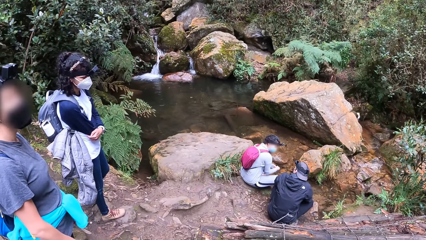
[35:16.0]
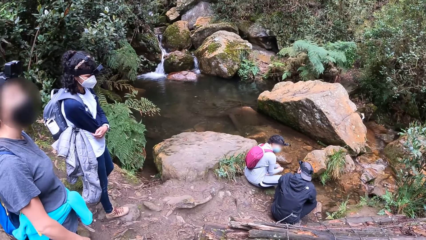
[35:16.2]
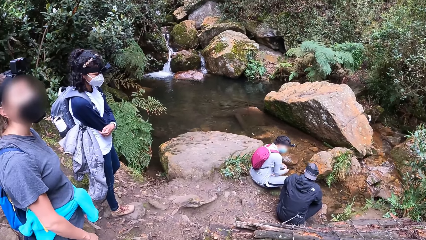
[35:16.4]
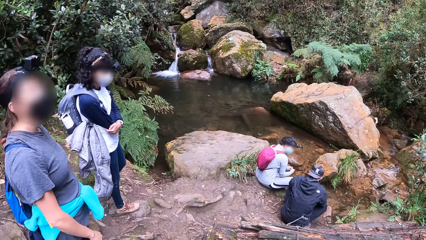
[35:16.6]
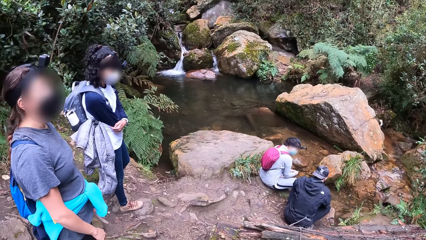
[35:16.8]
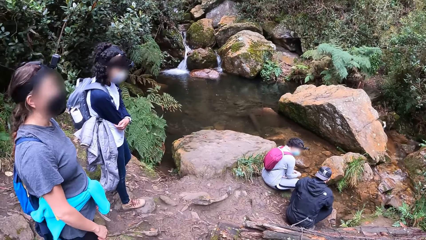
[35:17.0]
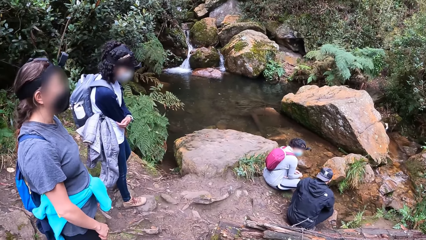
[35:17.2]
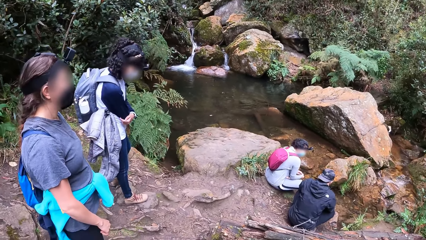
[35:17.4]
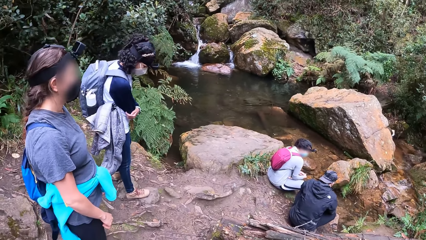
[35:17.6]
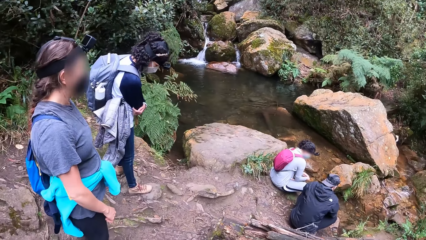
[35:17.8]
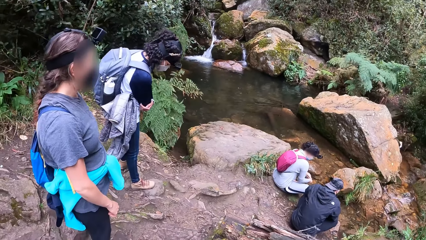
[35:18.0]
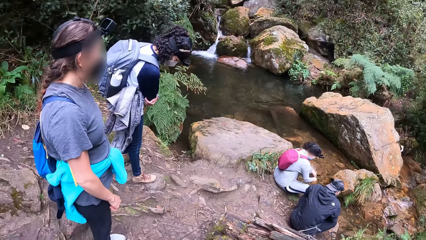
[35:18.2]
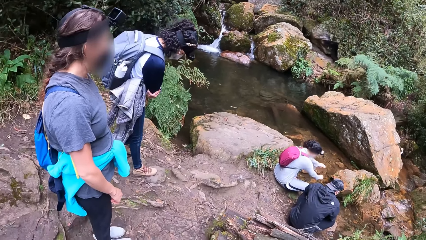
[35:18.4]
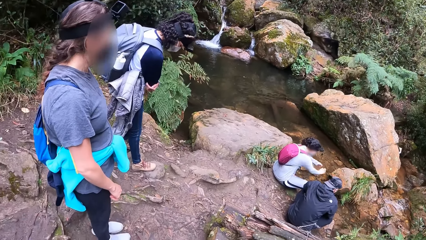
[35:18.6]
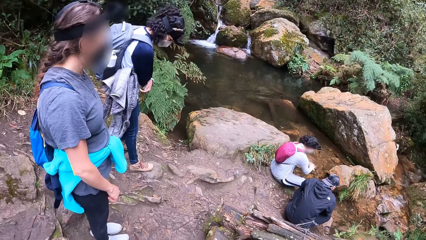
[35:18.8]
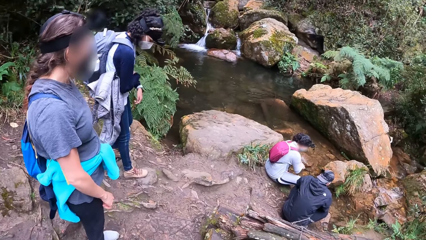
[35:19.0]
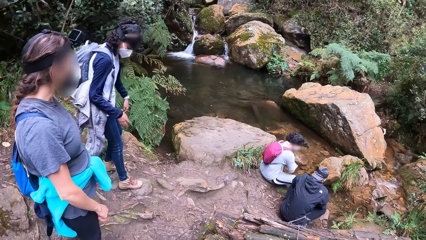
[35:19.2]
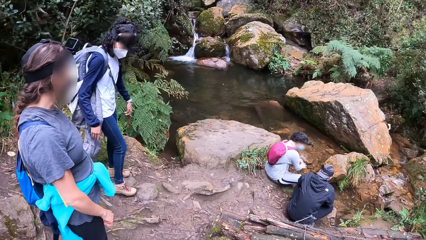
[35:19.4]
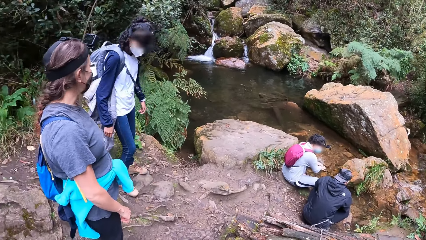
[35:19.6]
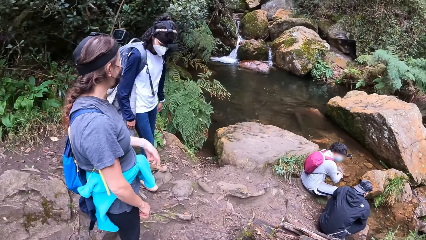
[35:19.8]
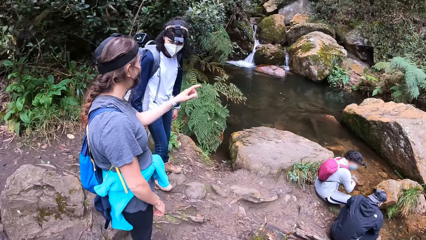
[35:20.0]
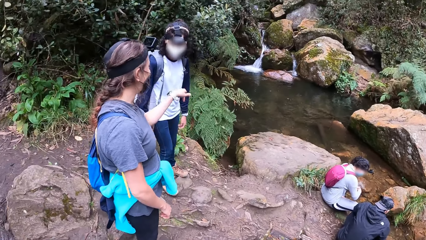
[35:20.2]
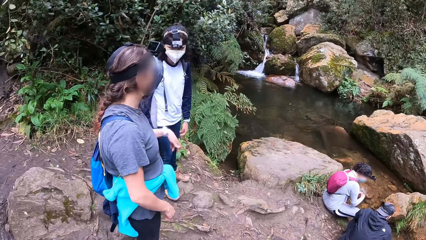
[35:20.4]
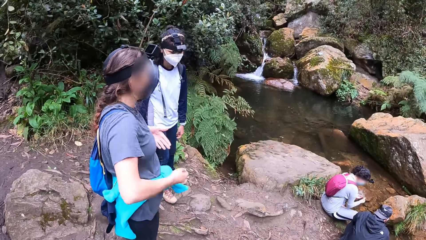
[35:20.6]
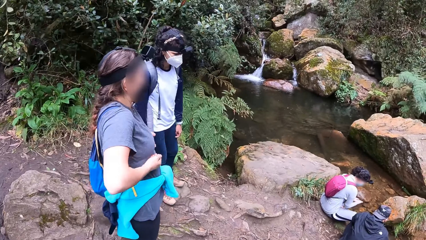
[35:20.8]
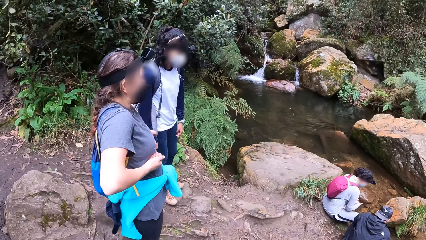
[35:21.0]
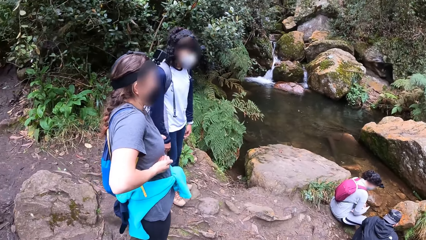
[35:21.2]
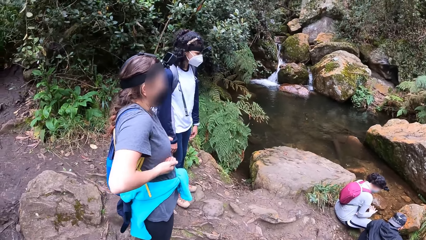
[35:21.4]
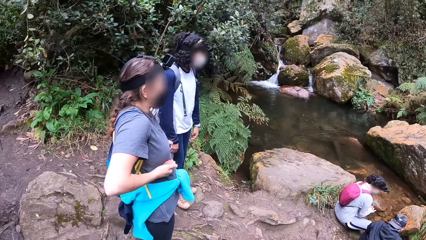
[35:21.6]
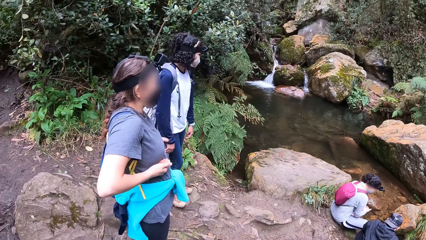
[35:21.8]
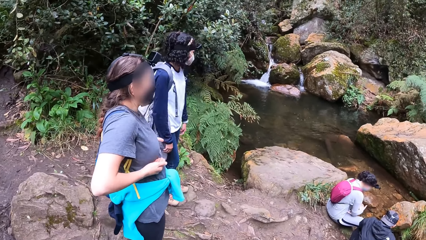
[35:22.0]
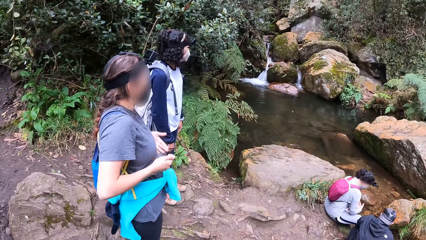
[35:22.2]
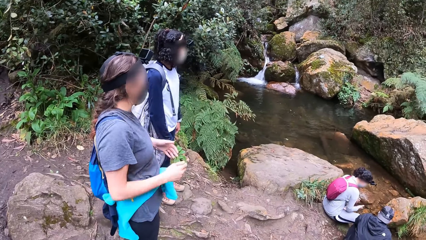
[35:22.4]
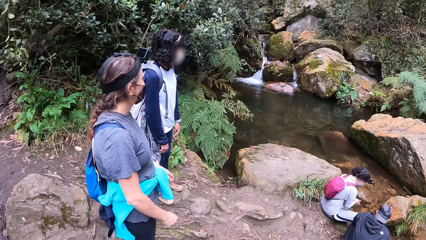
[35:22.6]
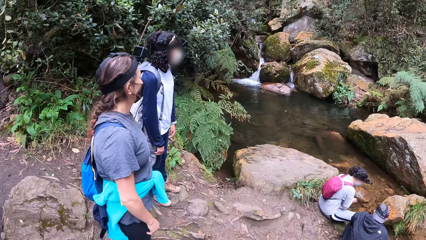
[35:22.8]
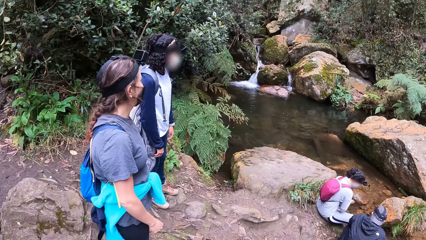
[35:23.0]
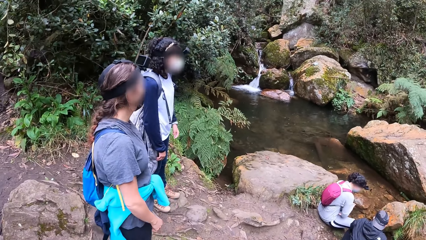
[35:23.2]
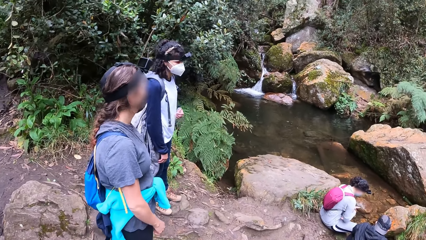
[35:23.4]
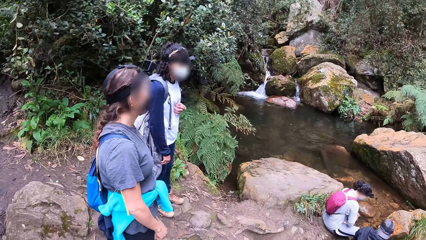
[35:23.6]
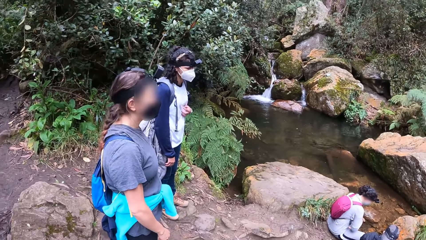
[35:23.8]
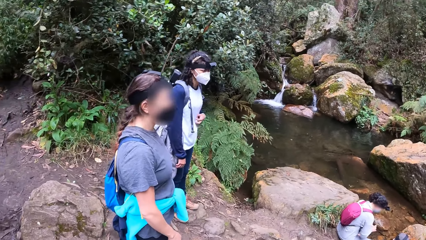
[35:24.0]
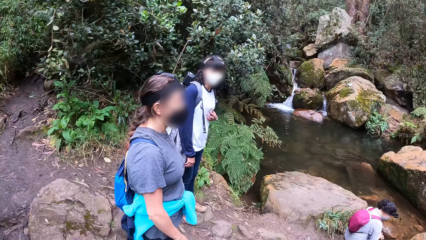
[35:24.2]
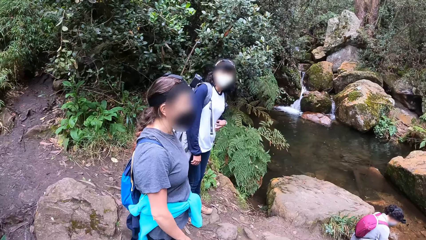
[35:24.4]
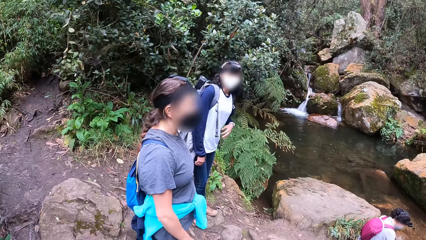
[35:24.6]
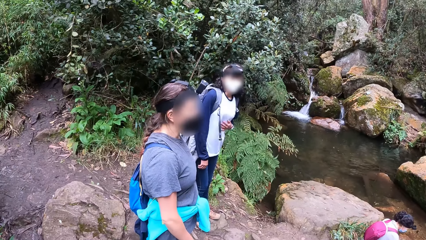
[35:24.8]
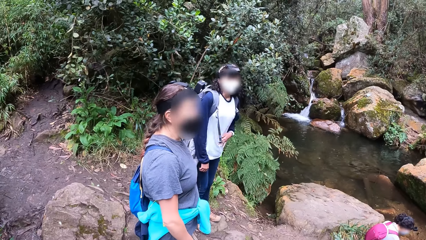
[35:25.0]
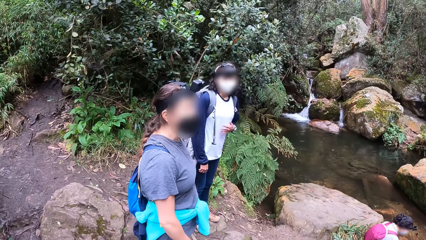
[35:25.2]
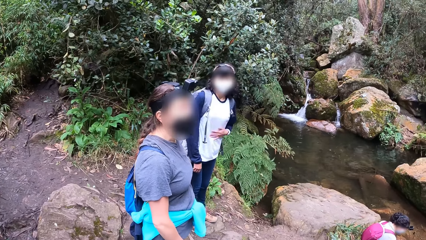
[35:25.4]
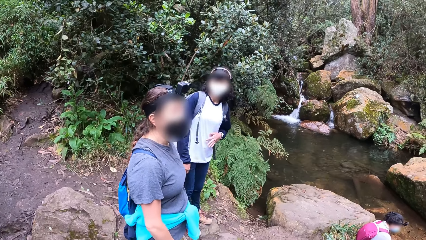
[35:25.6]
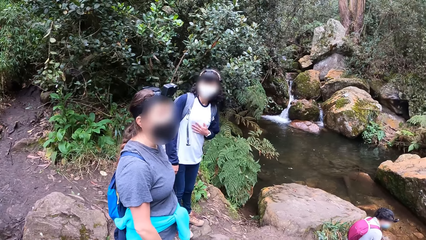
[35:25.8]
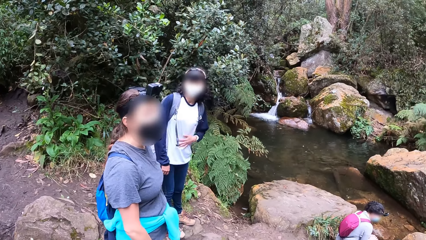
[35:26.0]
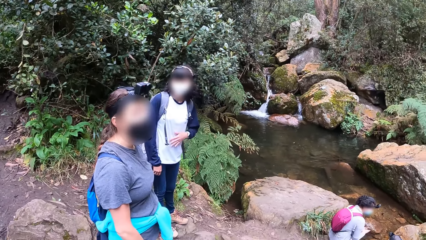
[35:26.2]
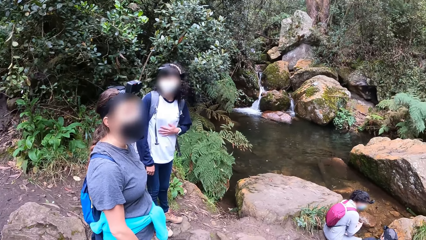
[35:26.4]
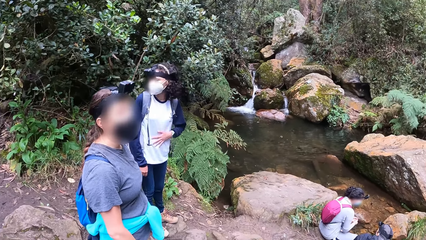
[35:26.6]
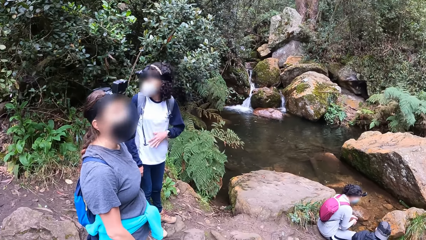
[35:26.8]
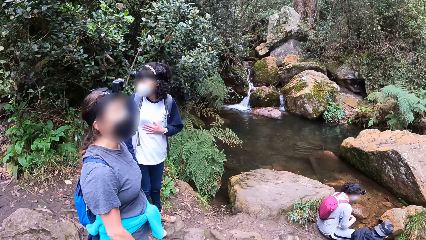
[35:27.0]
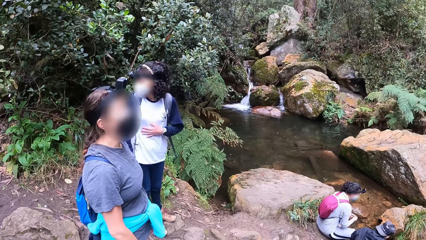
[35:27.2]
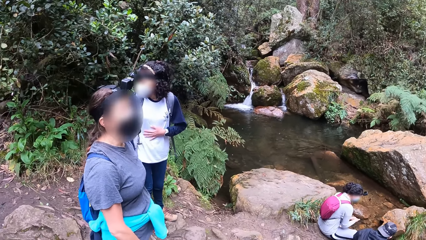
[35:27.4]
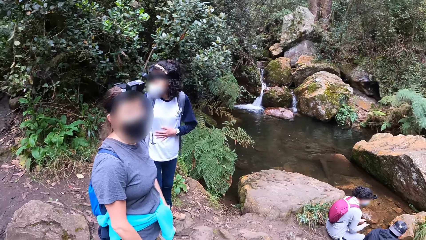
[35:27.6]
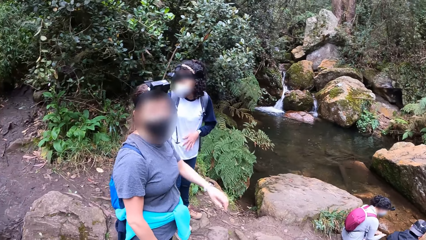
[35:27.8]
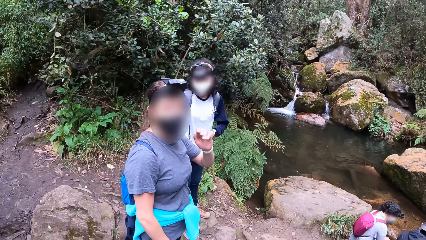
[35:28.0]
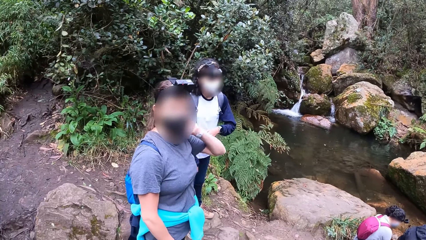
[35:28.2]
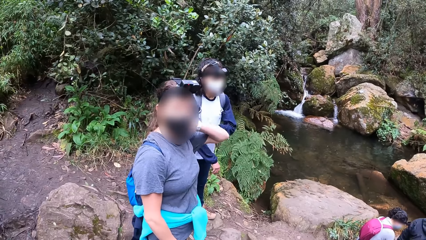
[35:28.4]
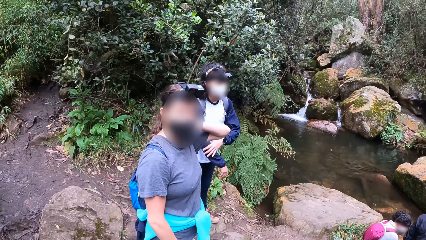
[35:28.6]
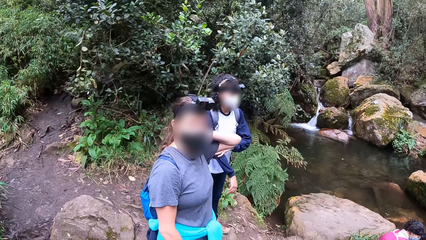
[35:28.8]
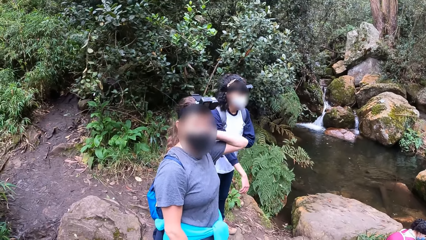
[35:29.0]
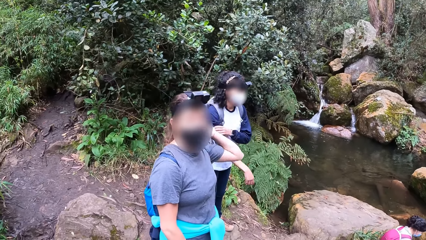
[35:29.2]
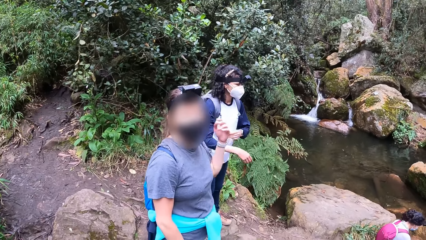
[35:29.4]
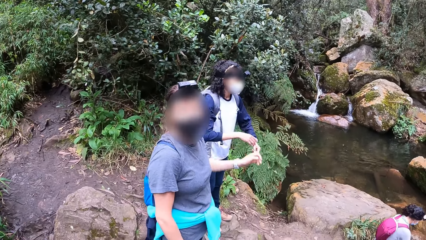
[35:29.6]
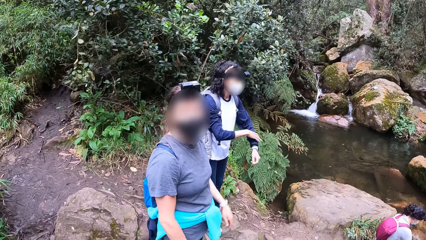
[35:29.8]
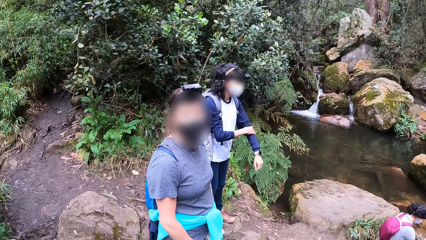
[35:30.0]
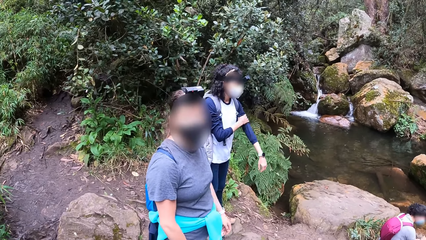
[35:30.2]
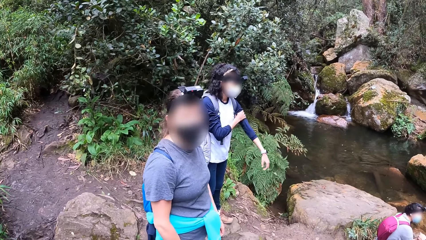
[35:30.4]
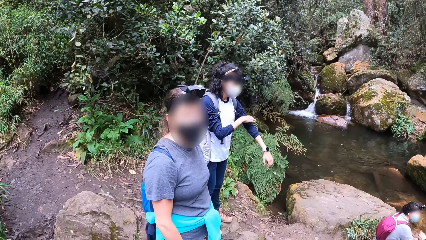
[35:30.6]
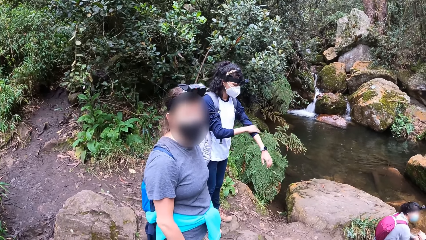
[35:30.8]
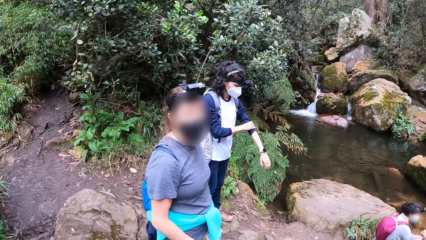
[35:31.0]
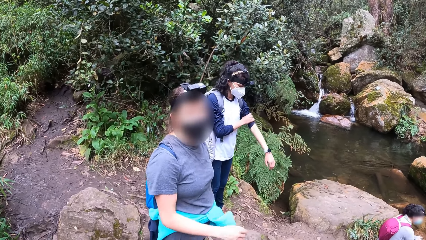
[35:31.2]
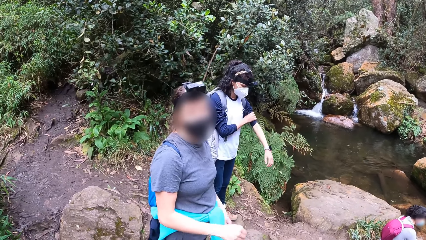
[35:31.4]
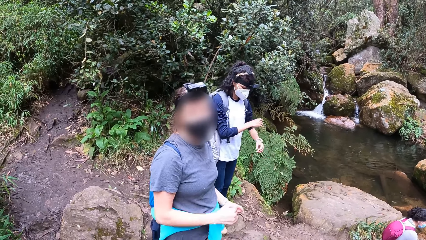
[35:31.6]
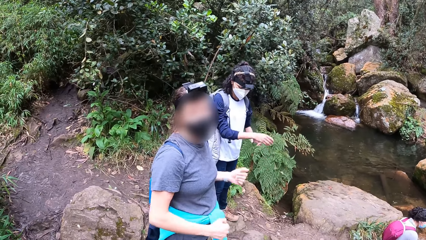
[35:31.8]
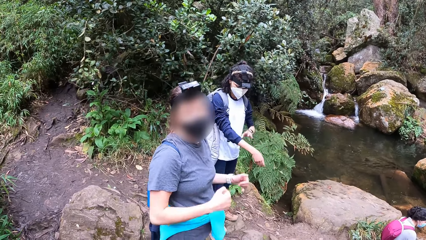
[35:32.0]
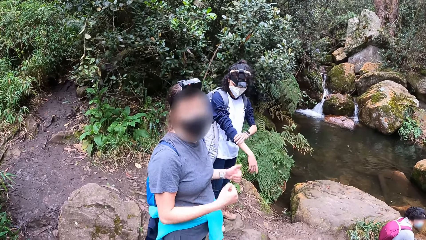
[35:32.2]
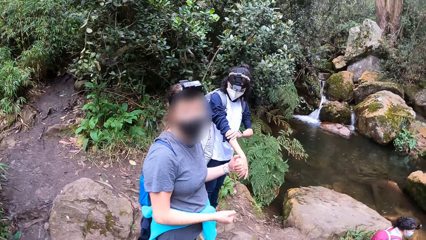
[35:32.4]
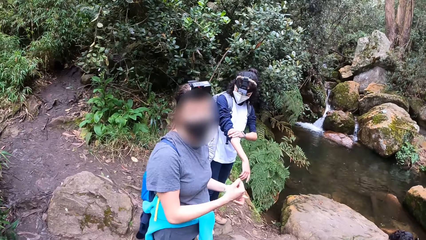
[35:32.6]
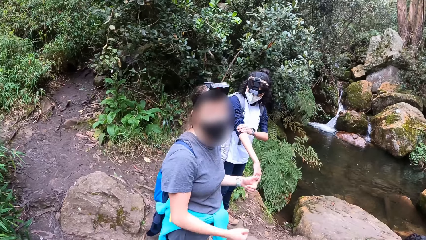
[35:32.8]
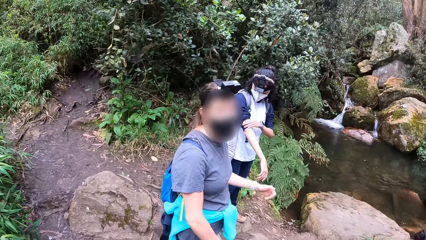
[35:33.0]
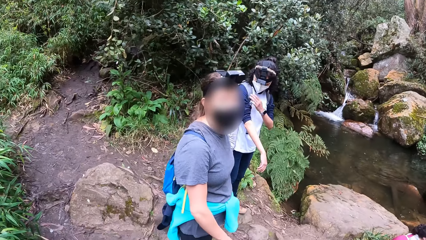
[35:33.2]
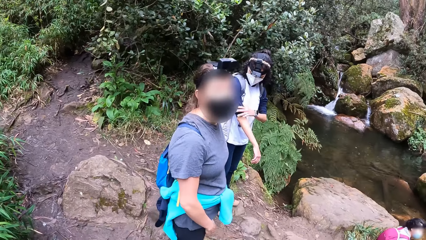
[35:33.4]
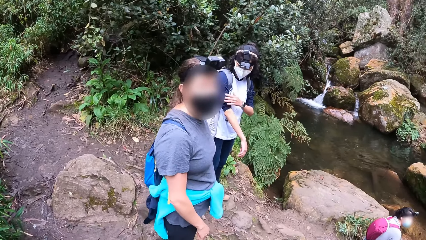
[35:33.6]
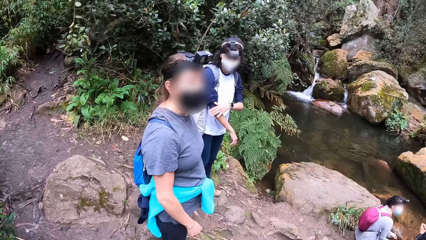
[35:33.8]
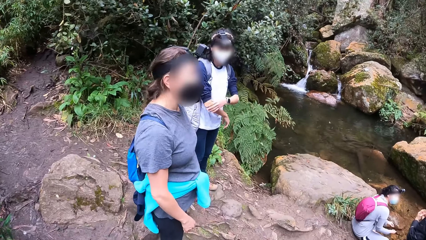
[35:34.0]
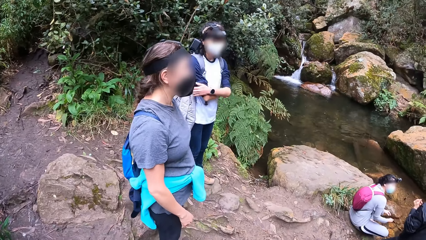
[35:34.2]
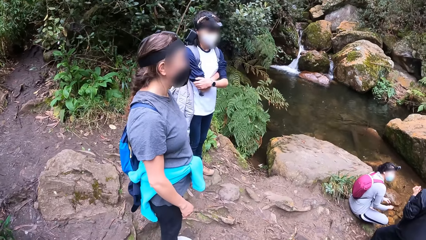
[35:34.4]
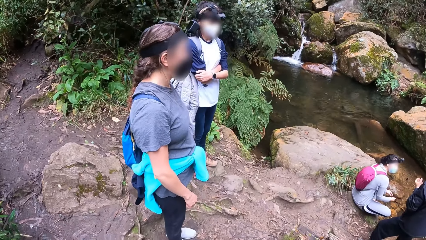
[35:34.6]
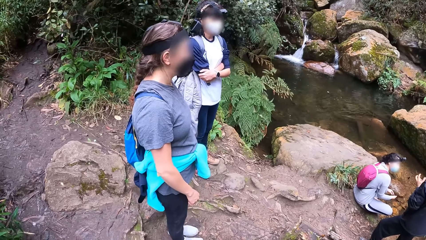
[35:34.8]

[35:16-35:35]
A woman gesticulates with her body. A man gesticulates with his head. He scratches his chest with his left hand. Another woman gesticulates with her head. The camera wearer interacts with the first woman. The first woman scratches her head with her left hand. The man pulls his top sleeves with both hands. The first woman gesticulates with her body. The man cleans his right hand with his left hand.
